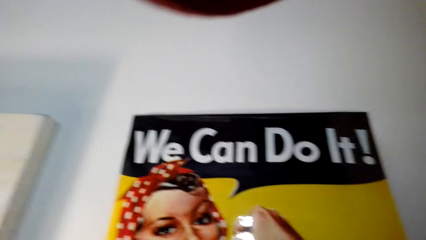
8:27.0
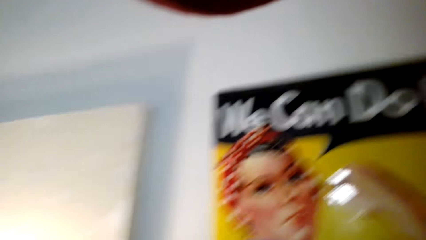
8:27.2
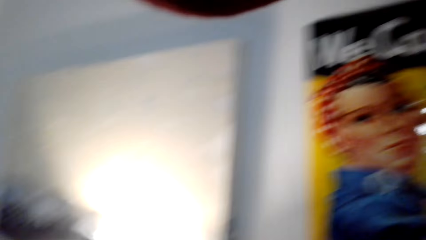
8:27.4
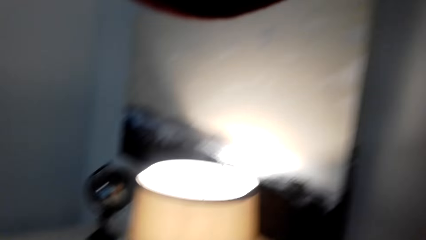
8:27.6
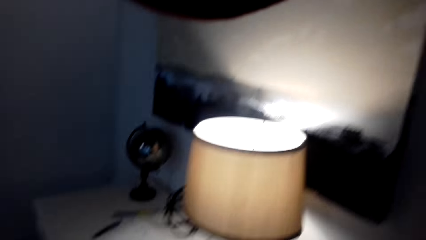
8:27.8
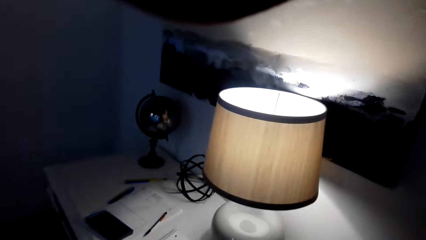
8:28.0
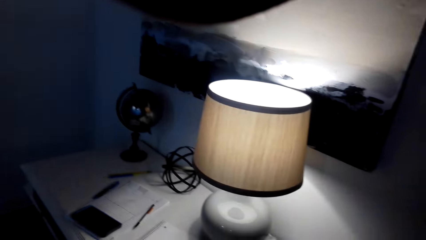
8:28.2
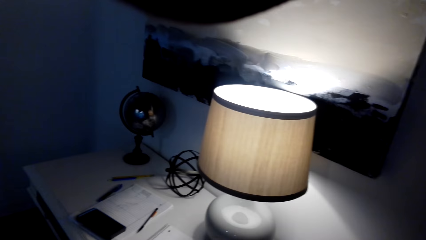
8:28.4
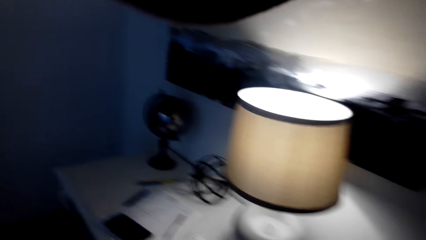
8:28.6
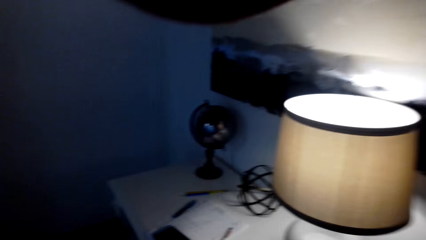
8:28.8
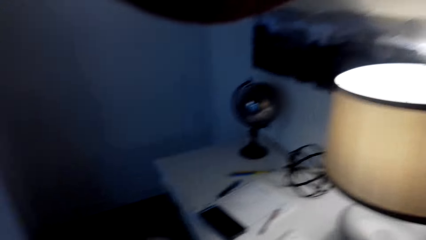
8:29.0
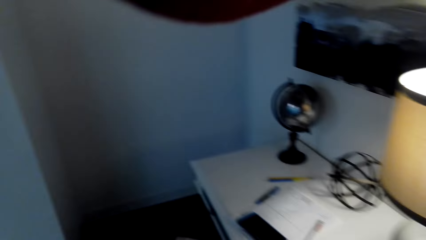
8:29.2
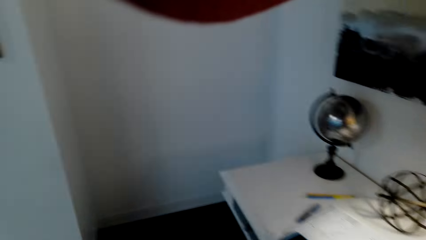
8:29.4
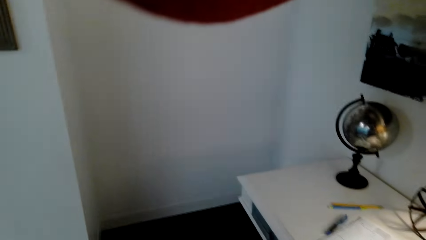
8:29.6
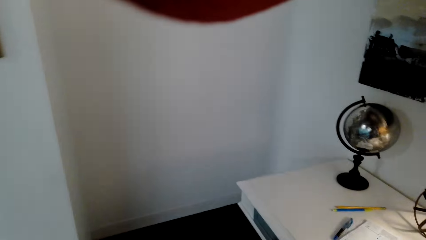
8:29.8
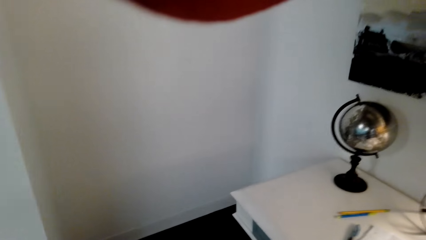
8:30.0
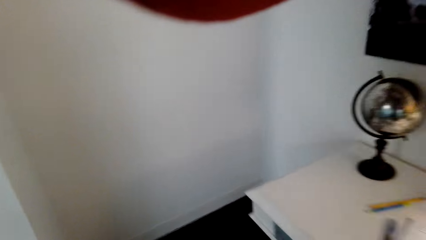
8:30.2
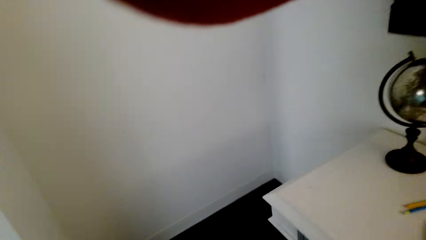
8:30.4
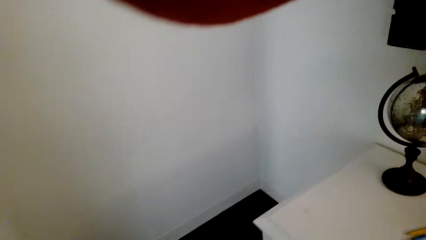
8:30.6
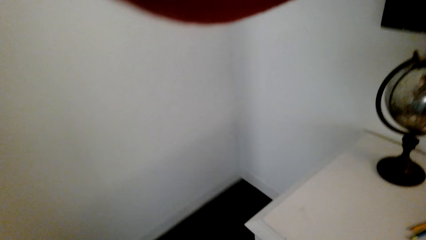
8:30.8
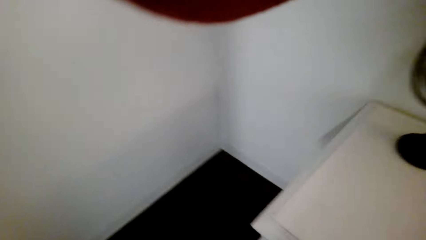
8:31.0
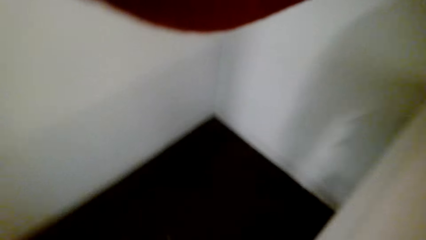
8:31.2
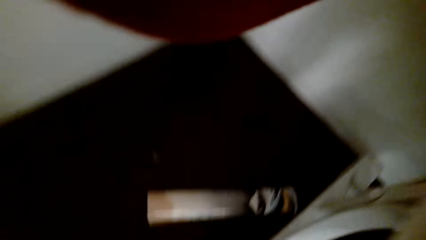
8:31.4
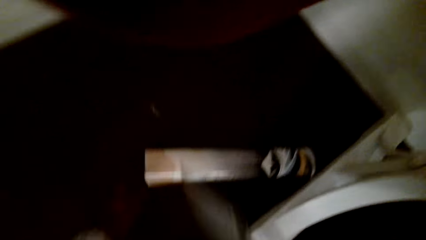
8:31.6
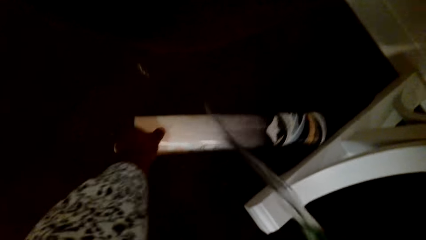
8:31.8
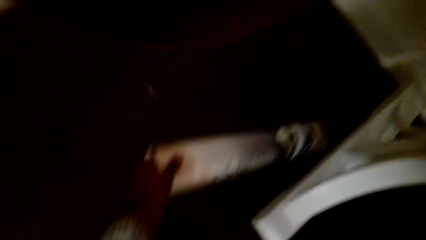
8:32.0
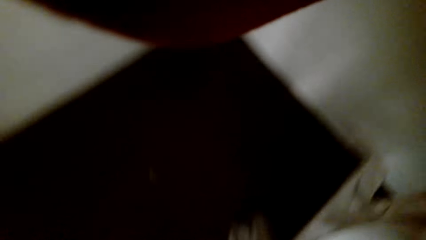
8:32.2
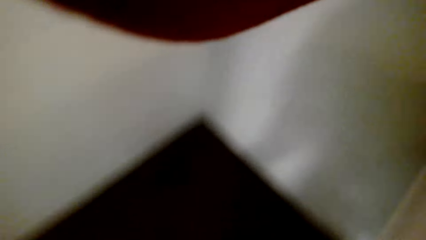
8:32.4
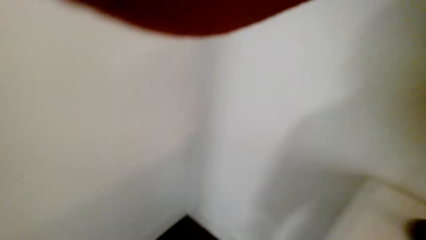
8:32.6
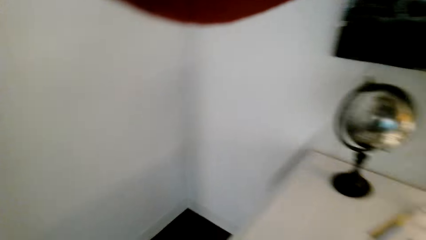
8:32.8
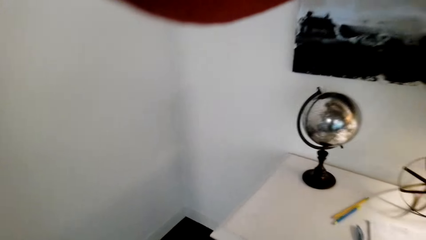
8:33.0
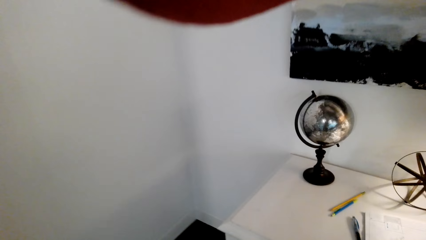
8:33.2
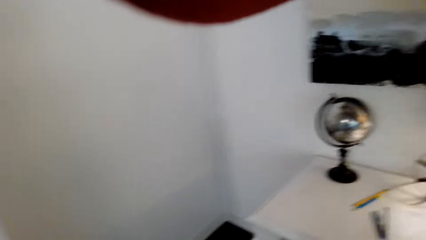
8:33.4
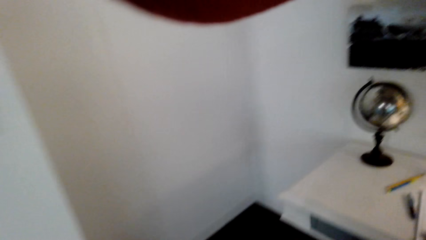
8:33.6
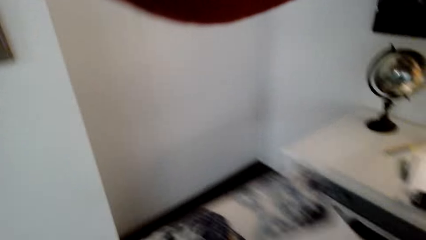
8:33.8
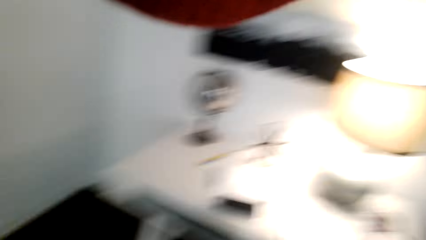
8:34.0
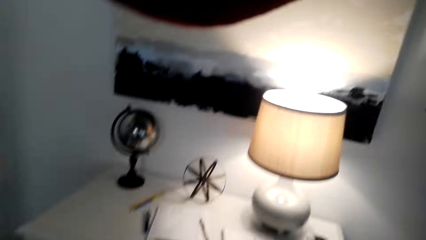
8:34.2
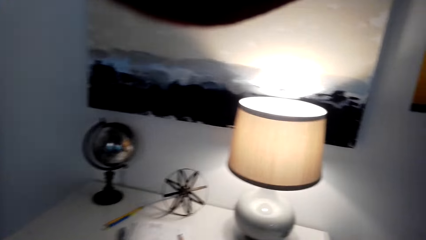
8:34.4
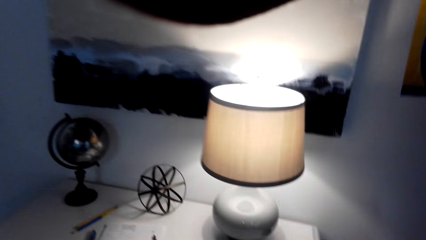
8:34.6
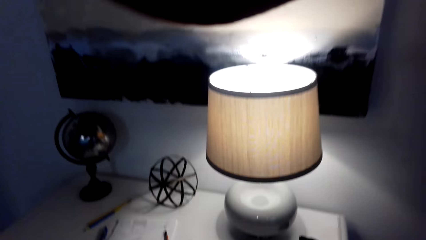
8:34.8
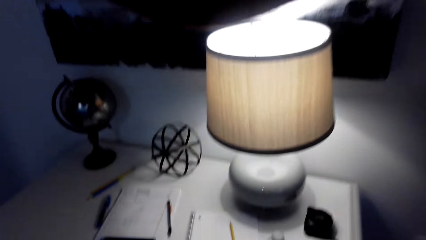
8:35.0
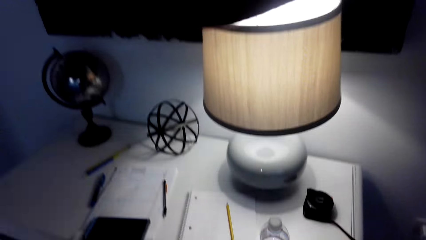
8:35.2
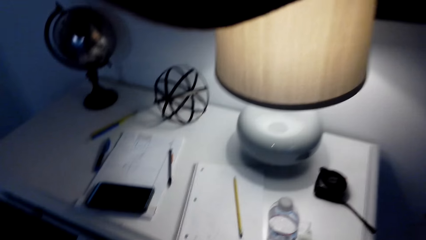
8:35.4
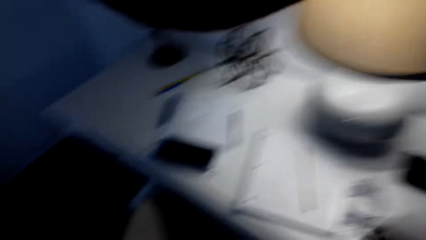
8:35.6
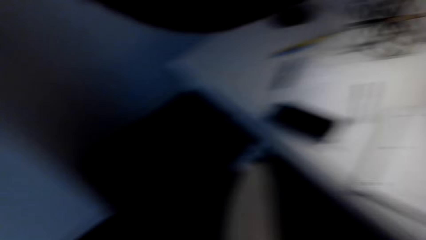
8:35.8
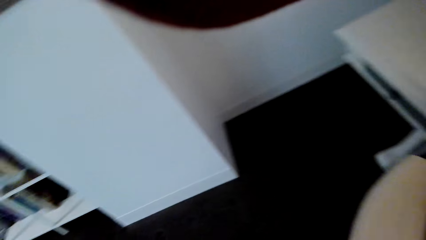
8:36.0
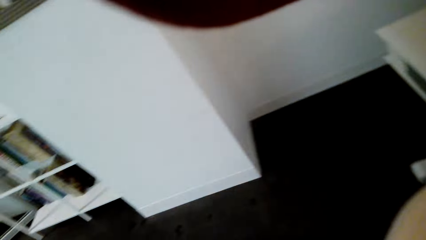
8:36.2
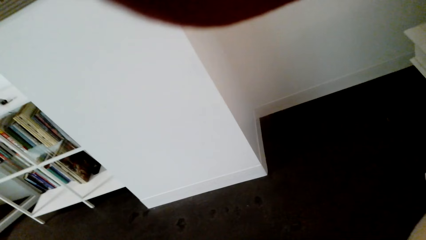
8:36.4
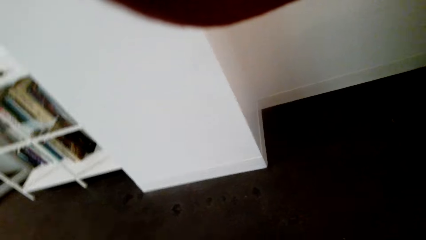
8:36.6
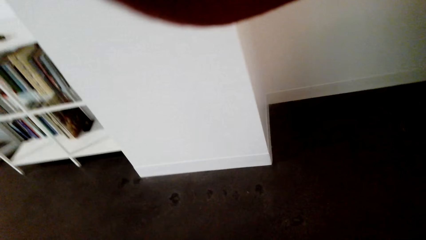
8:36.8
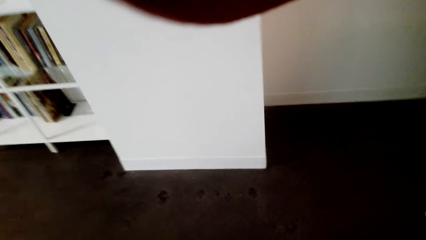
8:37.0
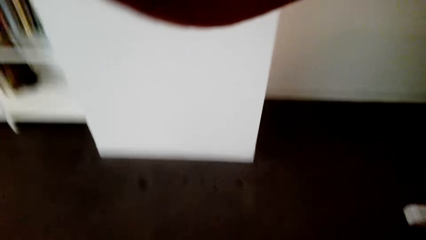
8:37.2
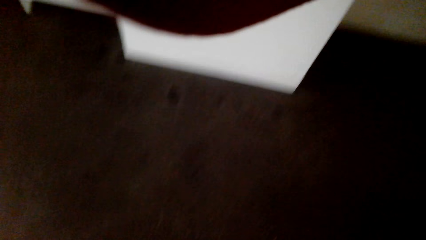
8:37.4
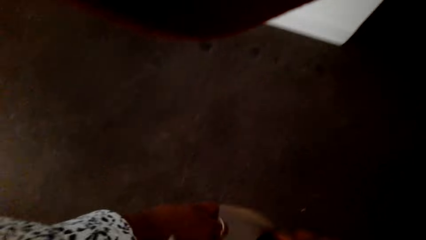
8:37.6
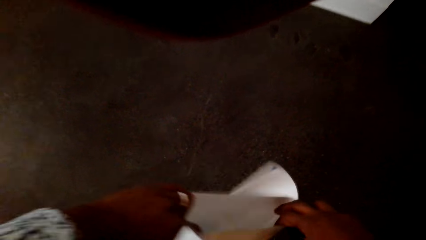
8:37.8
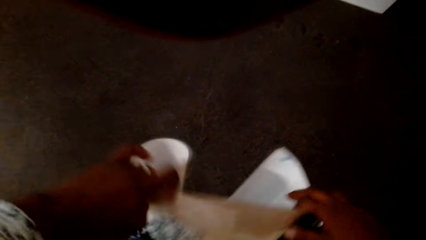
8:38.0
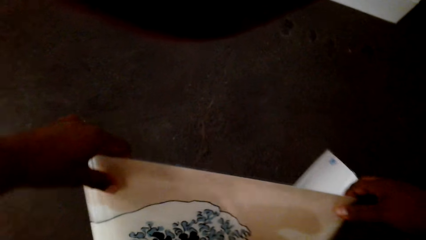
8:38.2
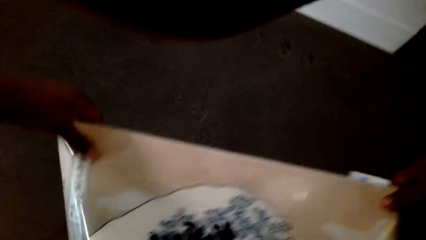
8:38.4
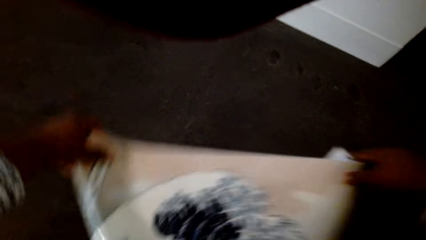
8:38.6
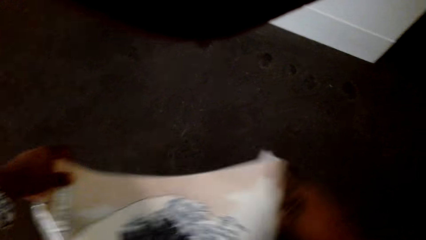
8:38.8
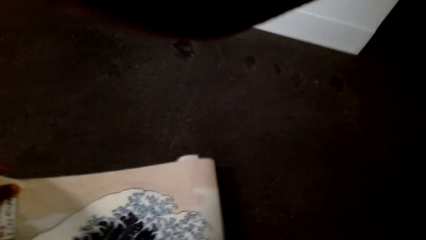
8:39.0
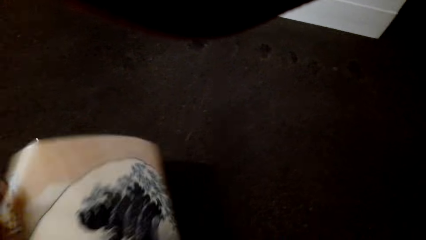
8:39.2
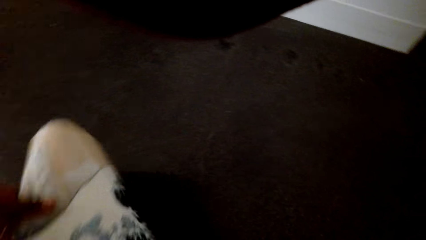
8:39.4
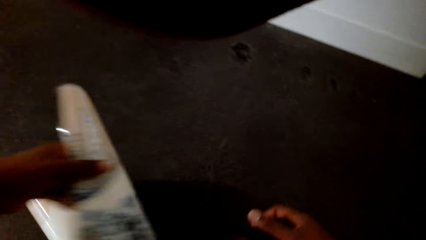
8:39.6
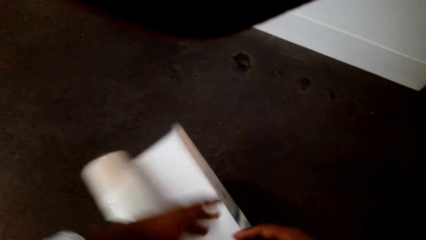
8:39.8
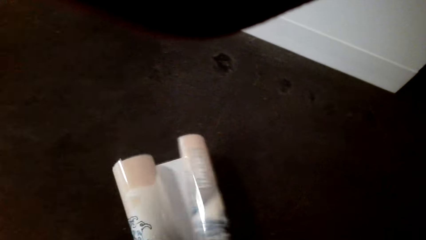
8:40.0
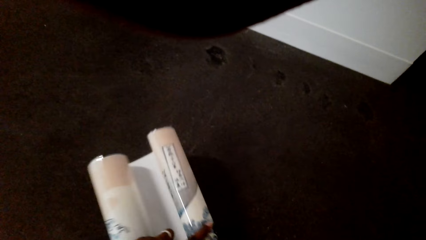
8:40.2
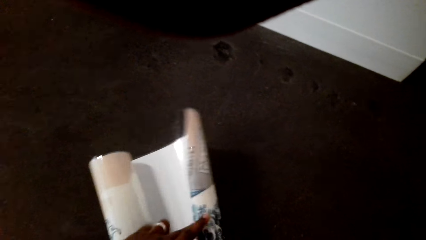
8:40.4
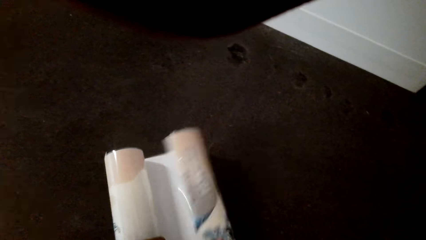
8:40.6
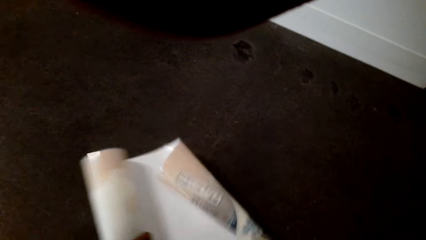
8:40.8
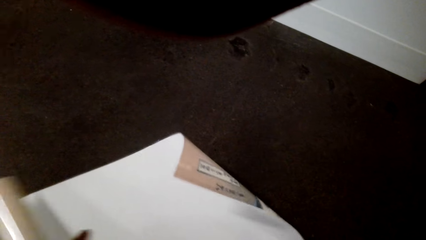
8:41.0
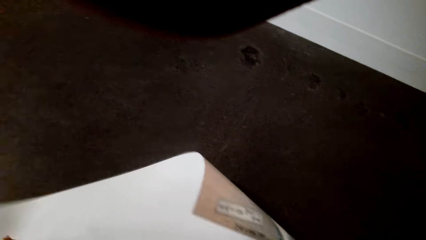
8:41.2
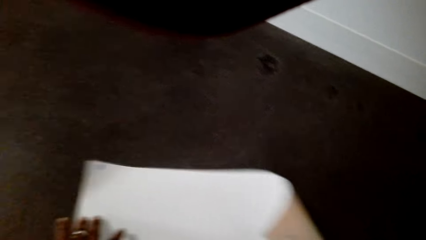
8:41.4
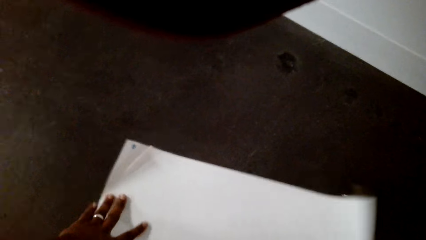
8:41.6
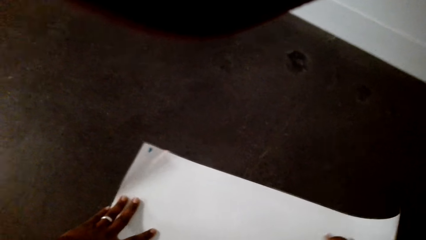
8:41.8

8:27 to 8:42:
The camera wearer picks up a paper roll from the floor. They unfold the paper roll.
